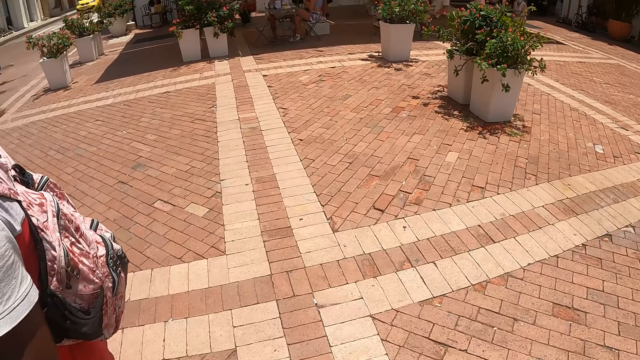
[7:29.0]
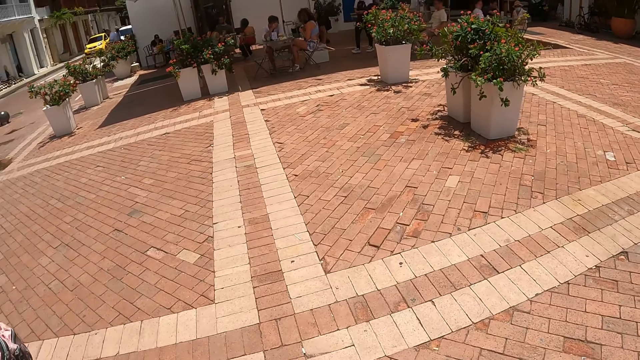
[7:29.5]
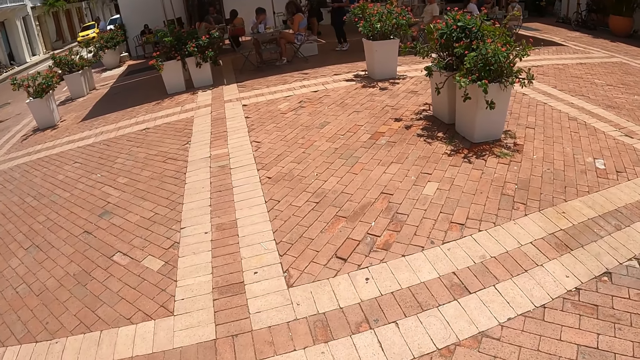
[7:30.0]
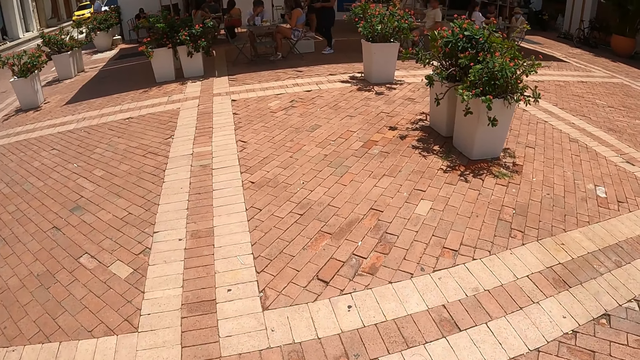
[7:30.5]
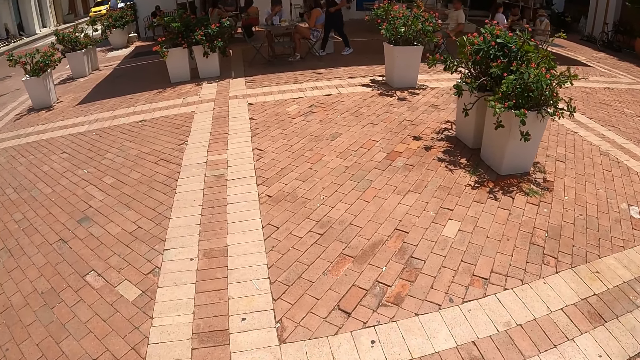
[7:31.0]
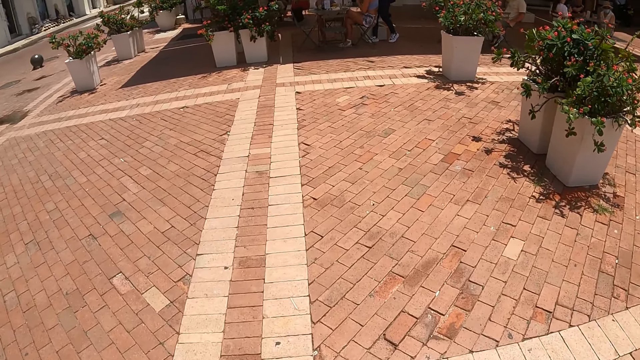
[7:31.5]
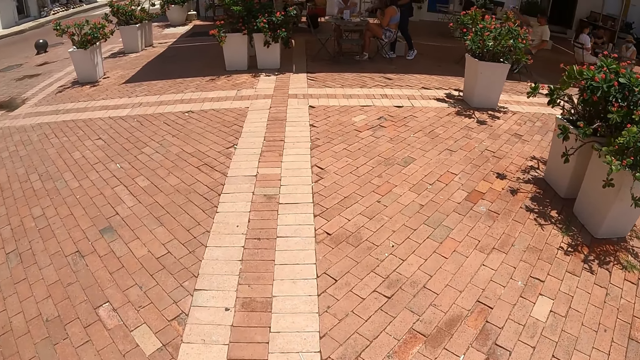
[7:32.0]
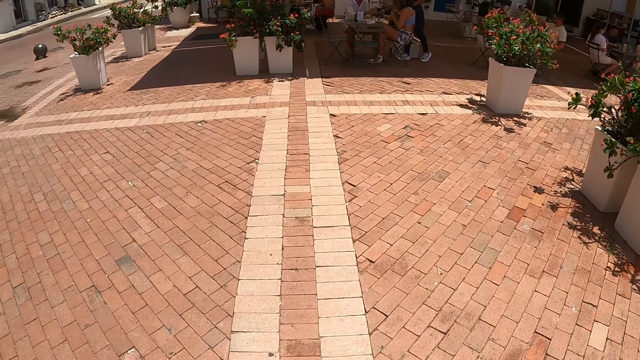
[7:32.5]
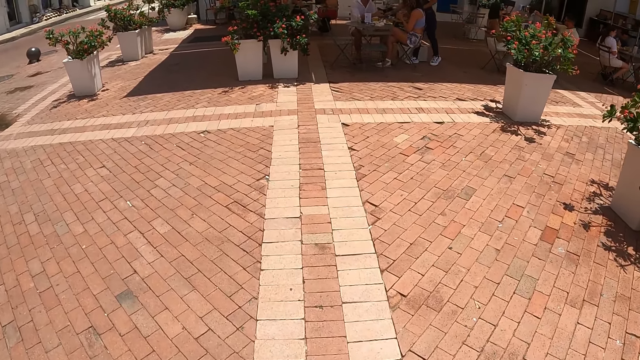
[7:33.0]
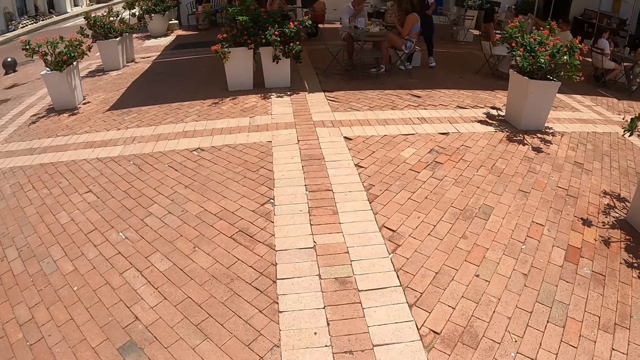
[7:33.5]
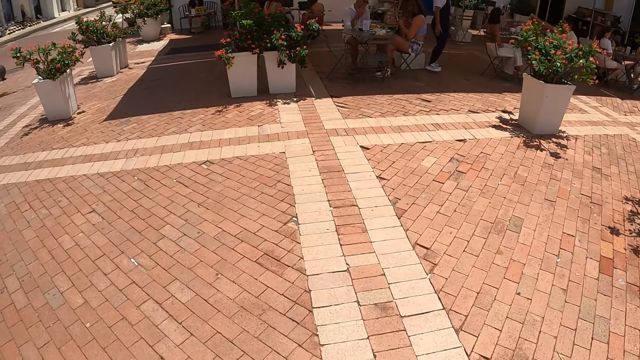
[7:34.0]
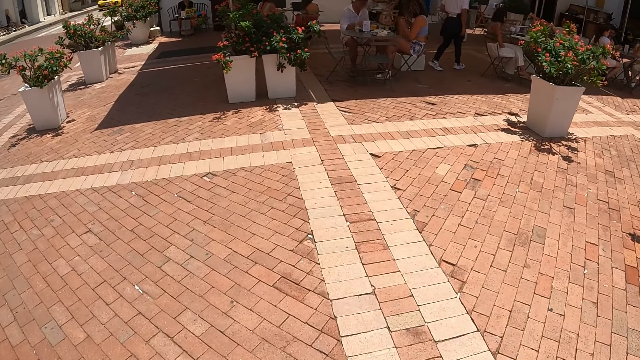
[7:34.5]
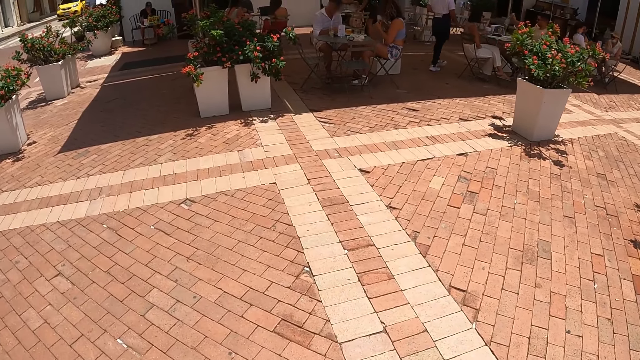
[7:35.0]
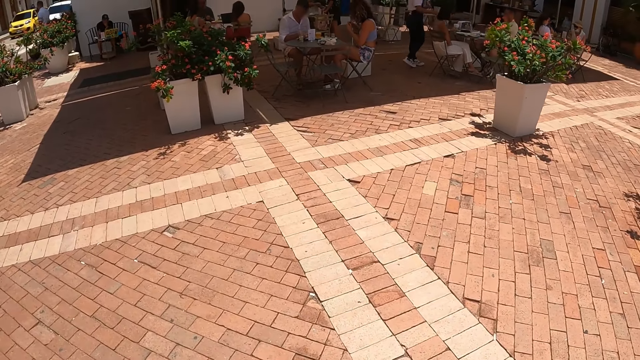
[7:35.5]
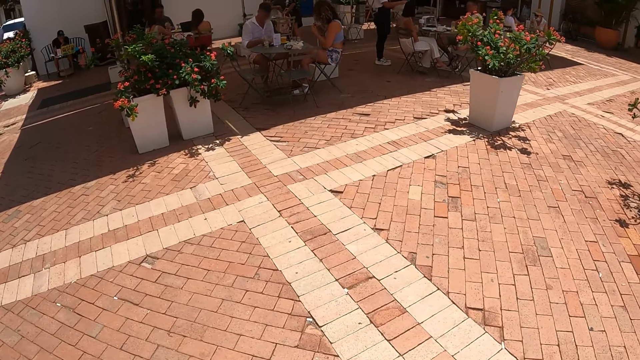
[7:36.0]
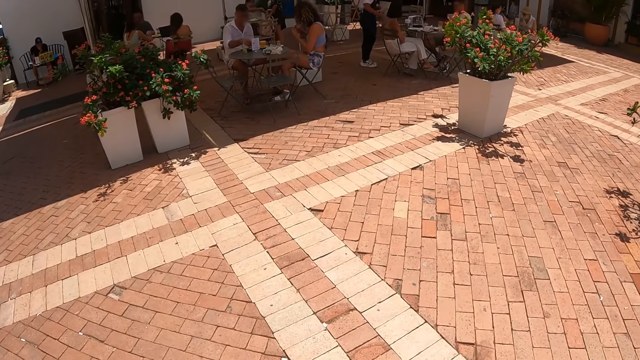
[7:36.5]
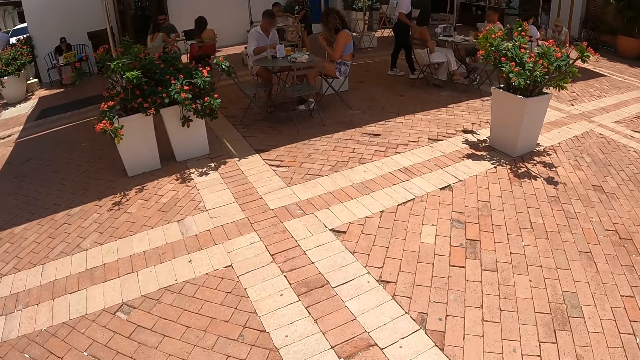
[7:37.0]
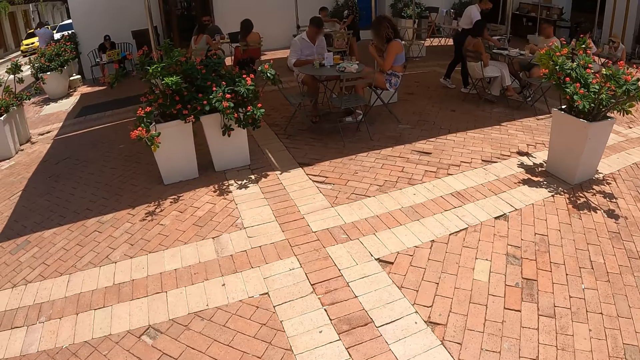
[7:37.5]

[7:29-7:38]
The camera wearer walks on the pavement.

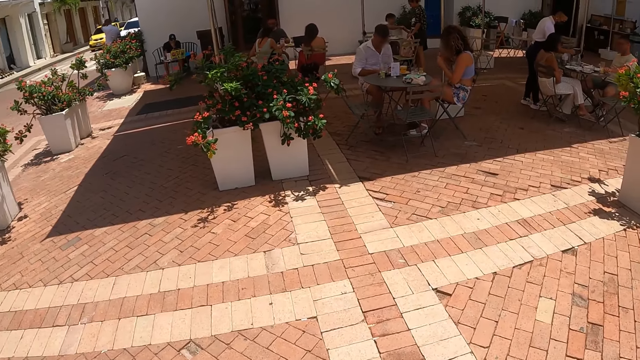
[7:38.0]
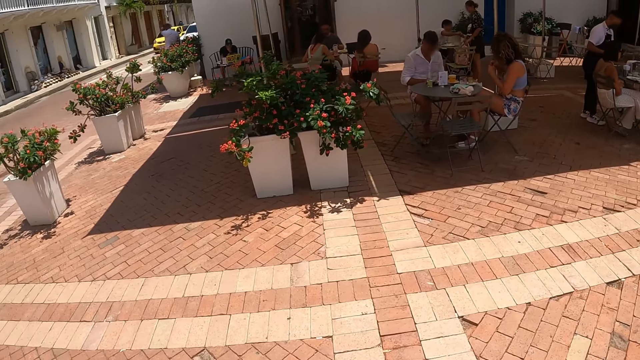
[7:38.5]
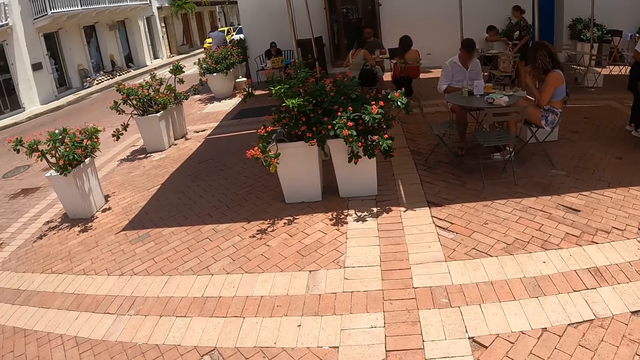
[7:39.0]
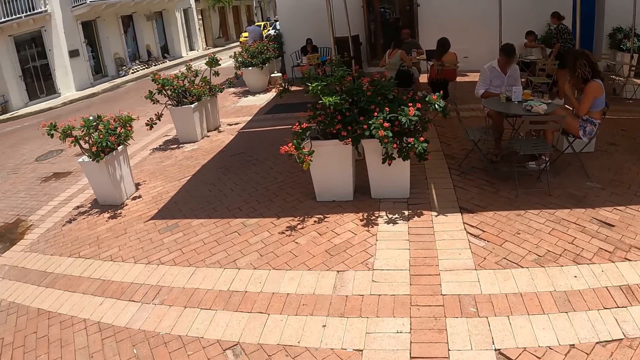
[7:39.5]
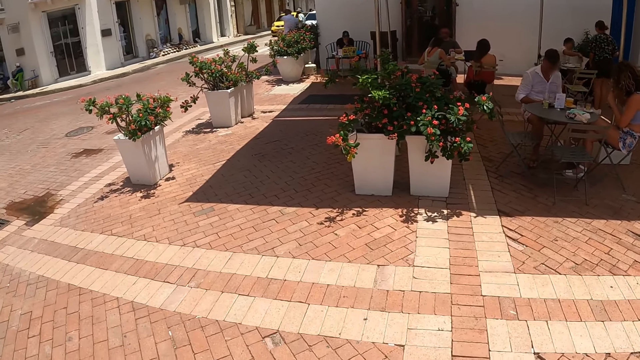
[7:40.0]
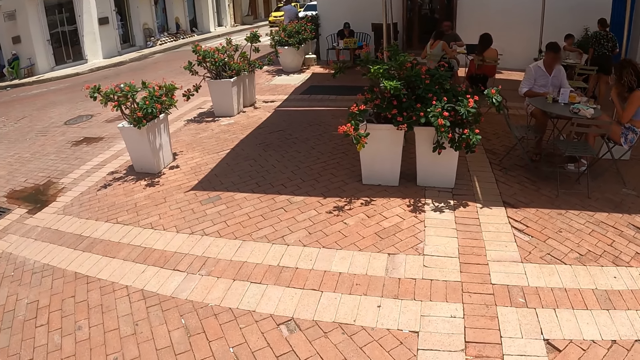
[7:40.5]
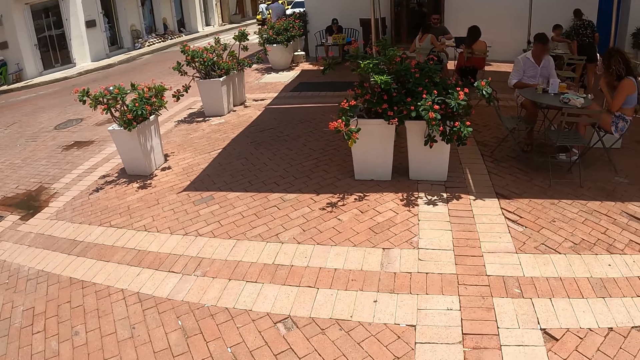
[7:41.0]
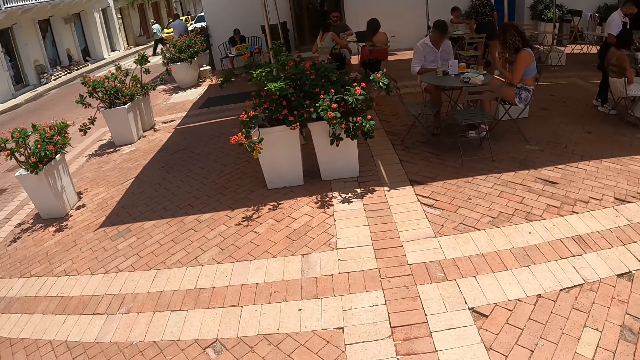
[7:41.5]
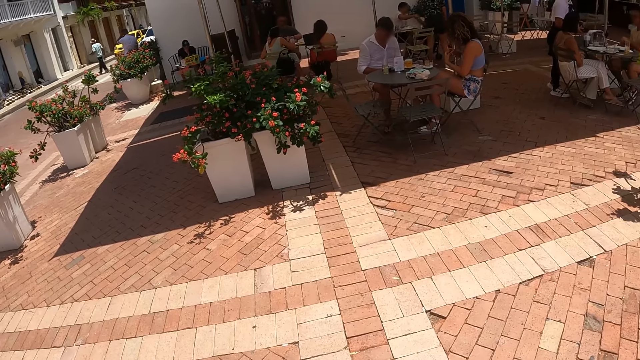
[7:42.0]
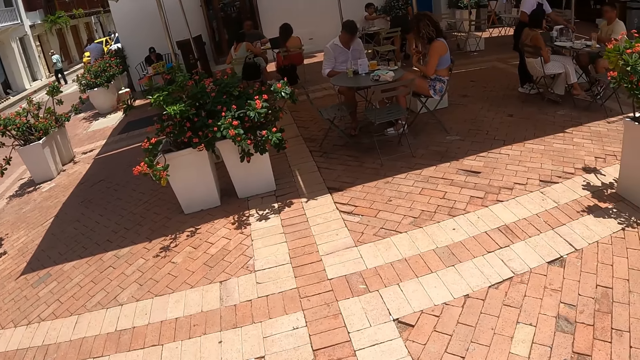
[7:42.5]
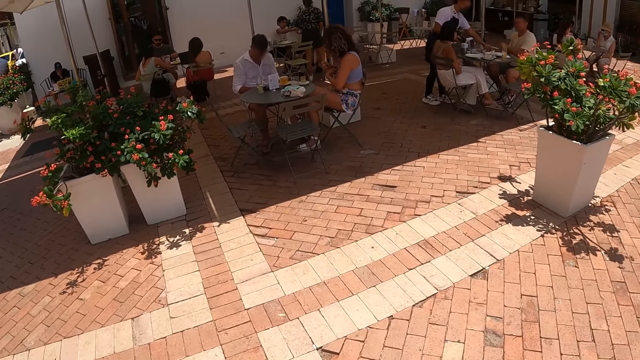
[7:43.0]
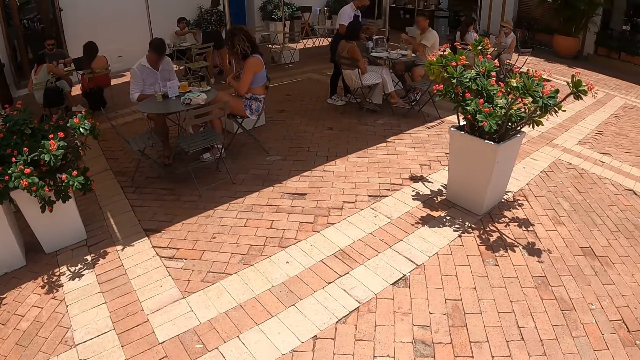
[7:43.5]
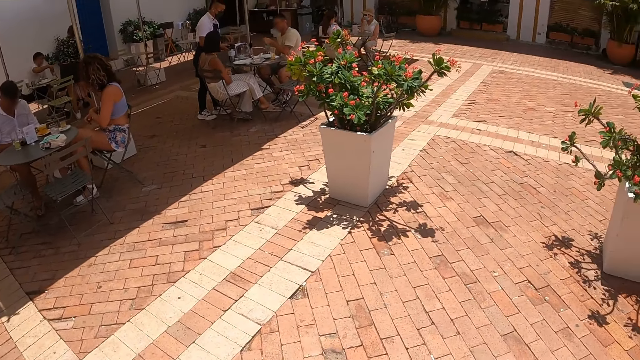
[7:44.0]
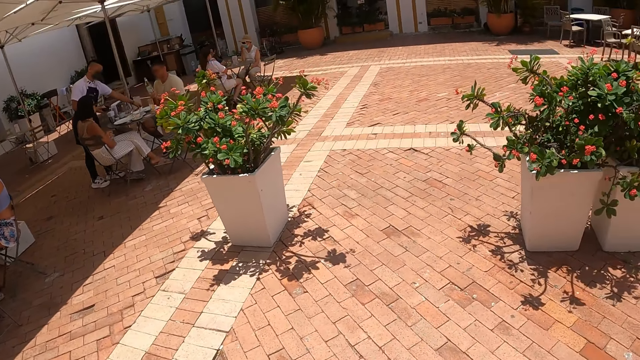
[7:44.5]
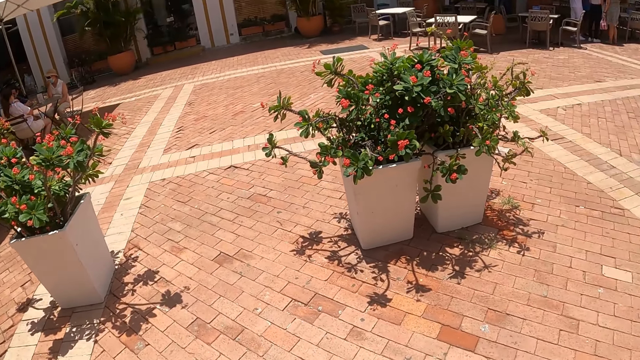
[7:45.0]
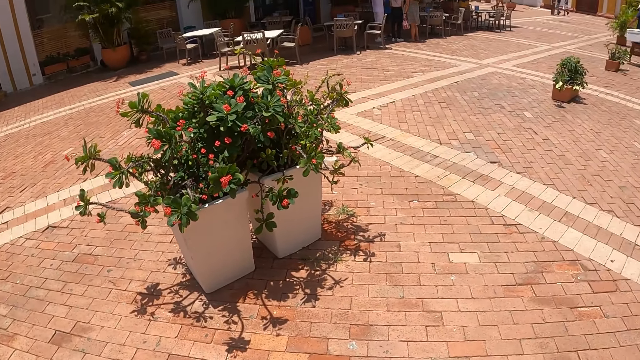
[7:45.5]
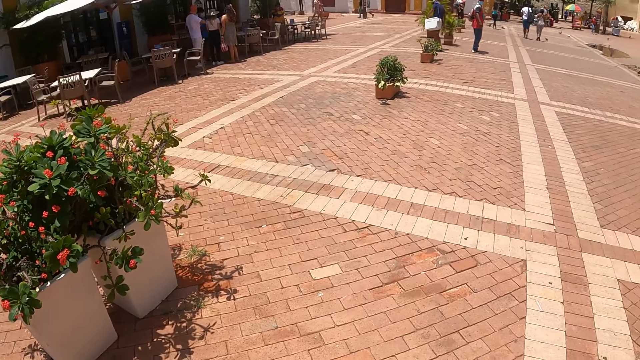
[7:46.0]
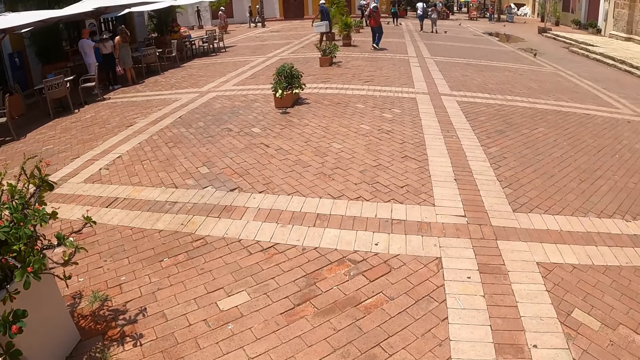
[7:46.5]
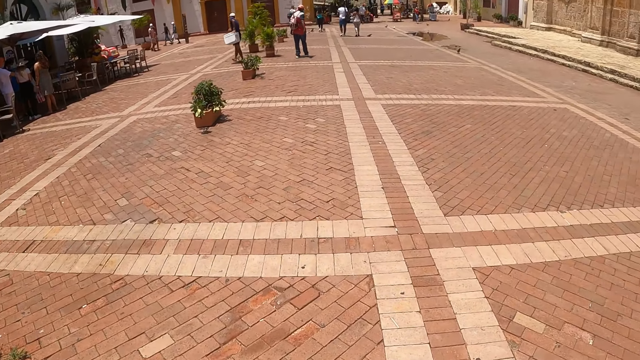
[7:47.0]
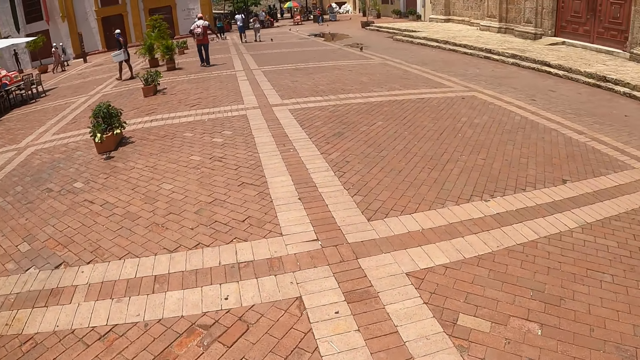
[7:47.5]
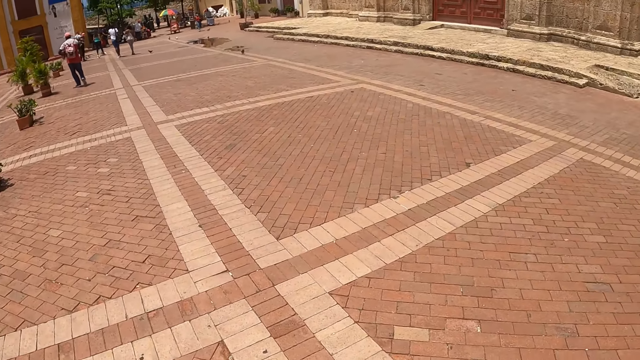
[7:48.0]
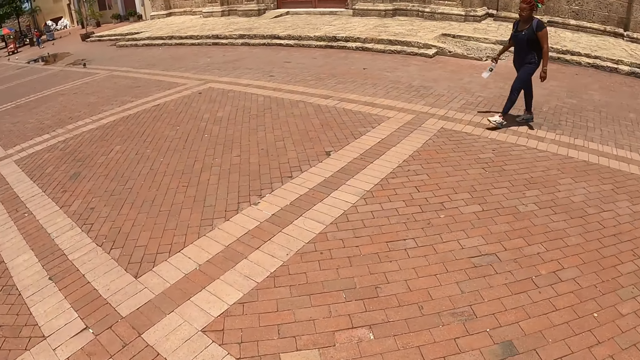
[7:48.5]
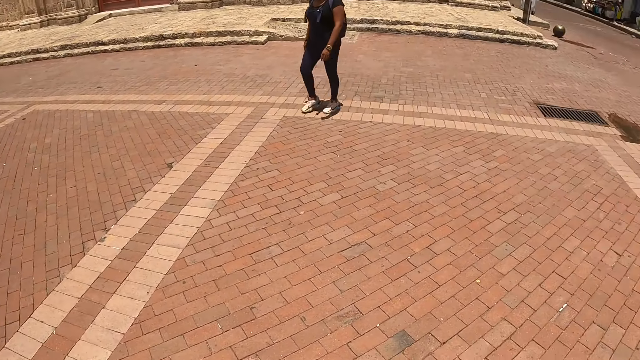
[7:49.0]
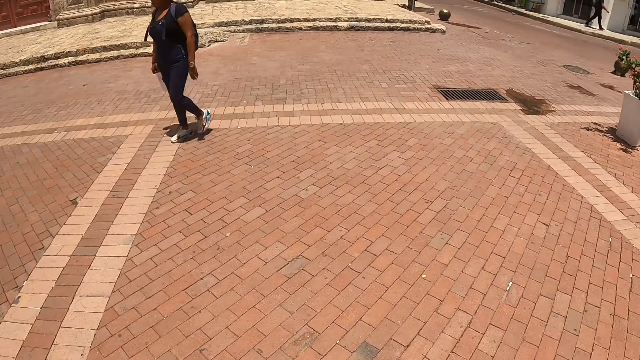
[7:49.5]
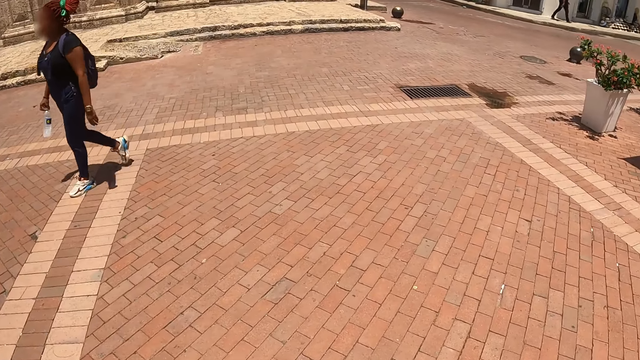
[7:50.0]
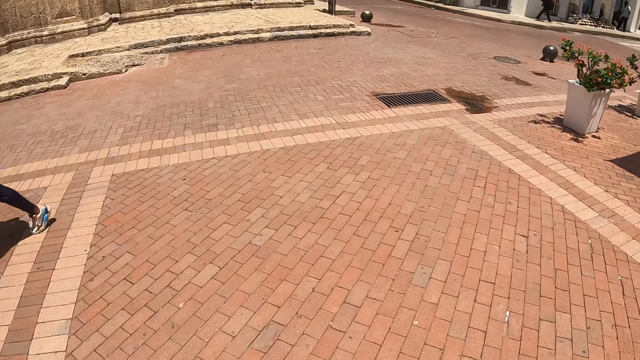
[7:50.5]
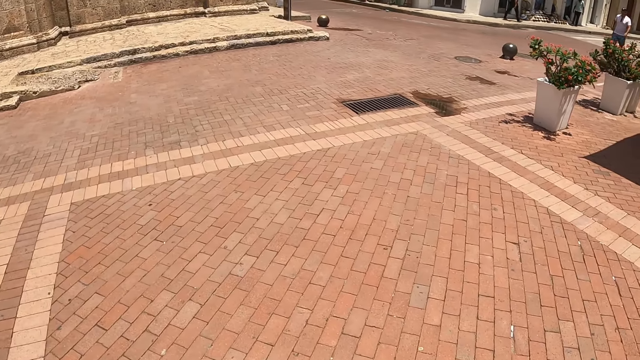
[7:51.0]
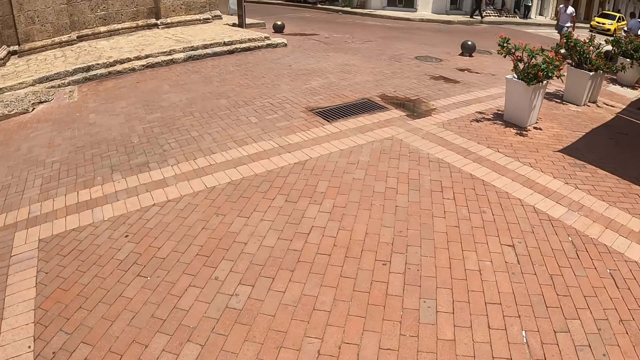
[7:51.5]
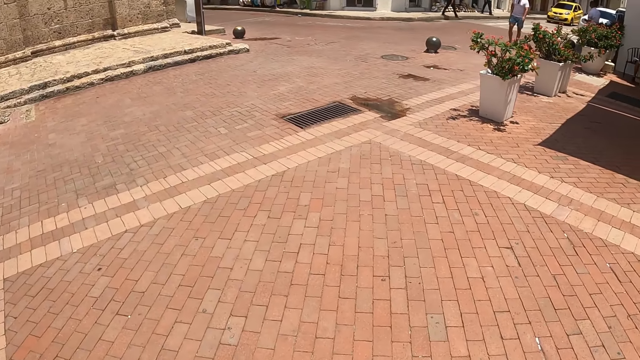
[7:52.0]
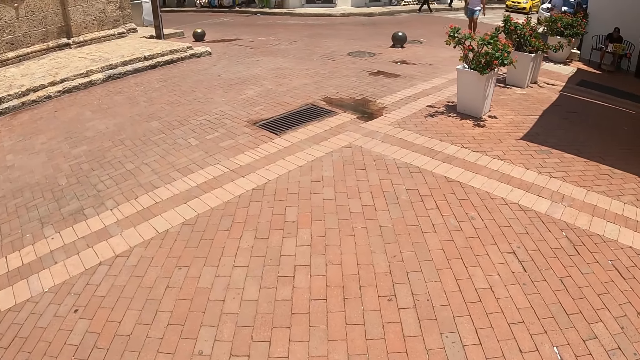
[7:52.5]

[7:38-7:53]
The camera wearer stops. They look around. They turn back. They walk around.
